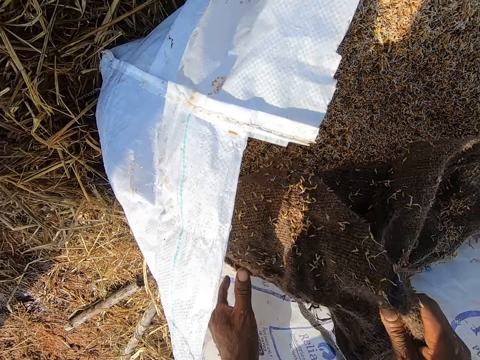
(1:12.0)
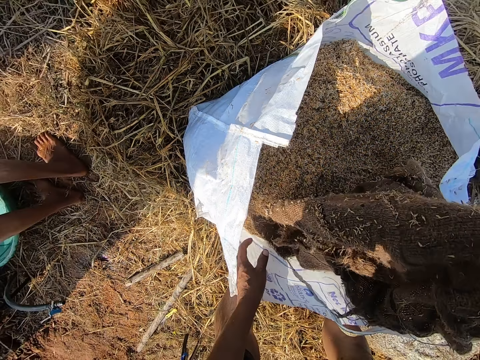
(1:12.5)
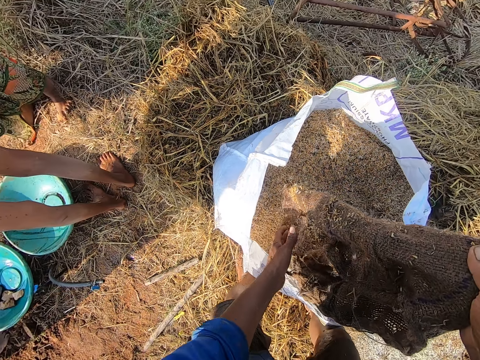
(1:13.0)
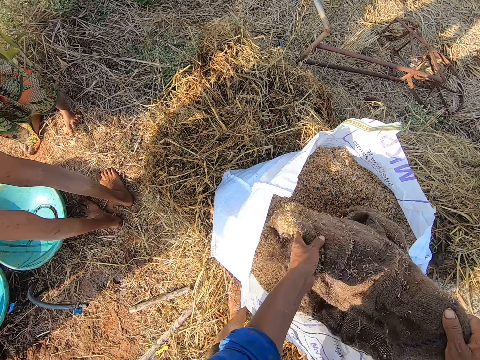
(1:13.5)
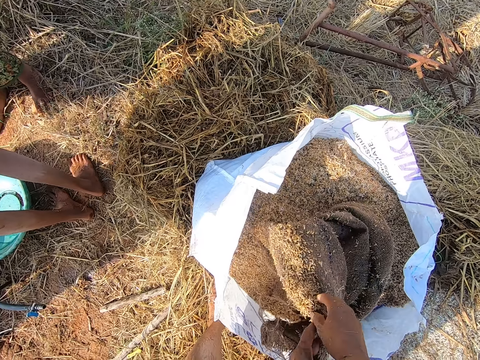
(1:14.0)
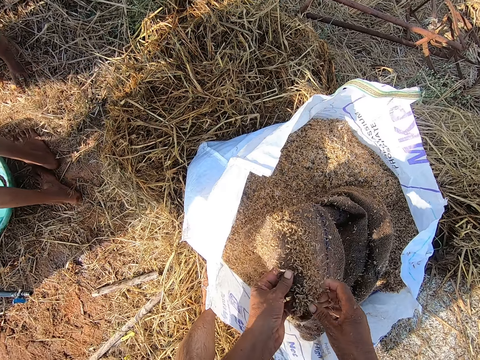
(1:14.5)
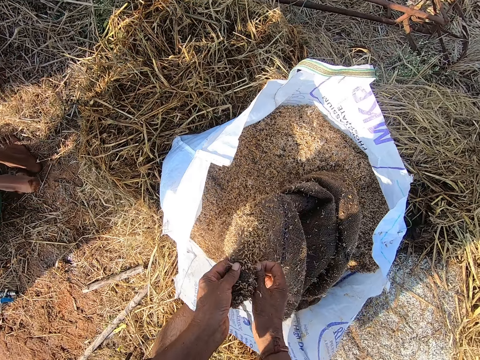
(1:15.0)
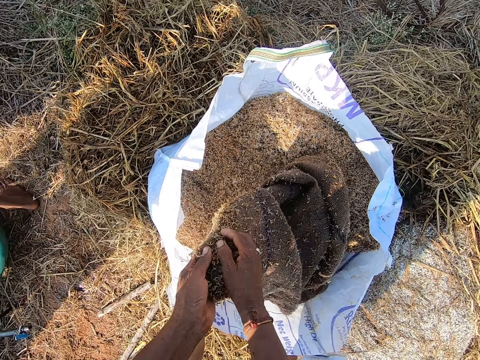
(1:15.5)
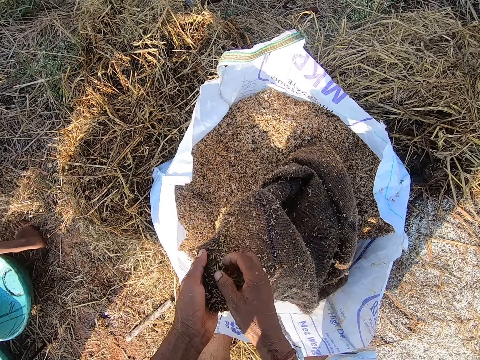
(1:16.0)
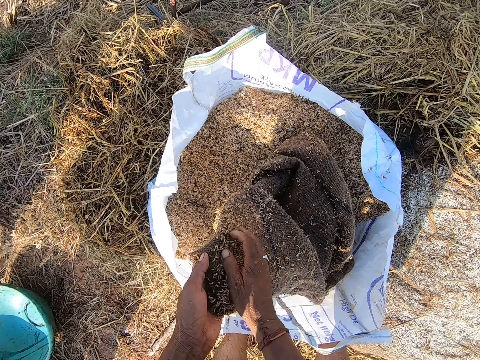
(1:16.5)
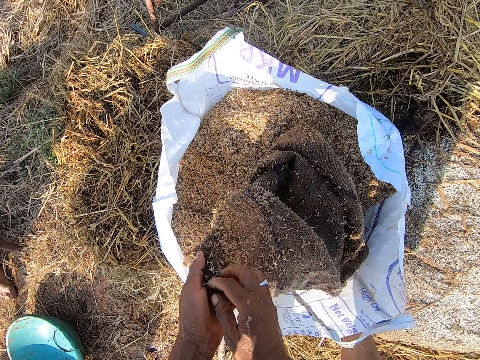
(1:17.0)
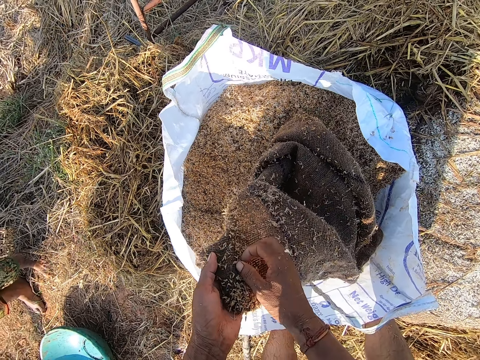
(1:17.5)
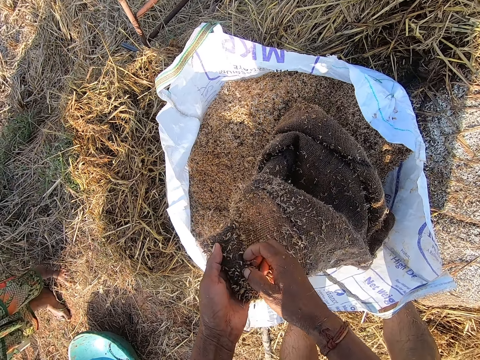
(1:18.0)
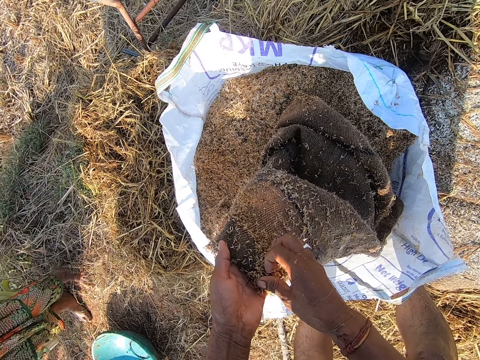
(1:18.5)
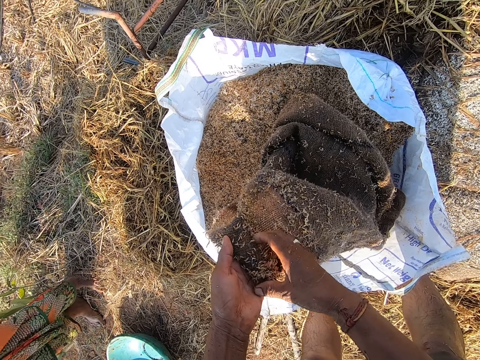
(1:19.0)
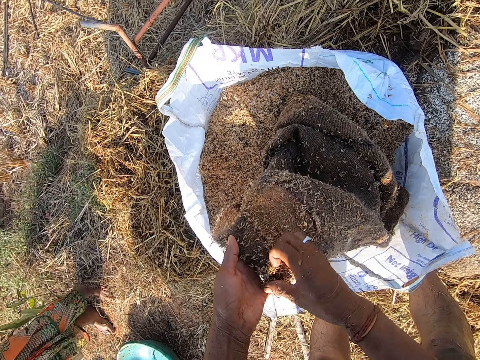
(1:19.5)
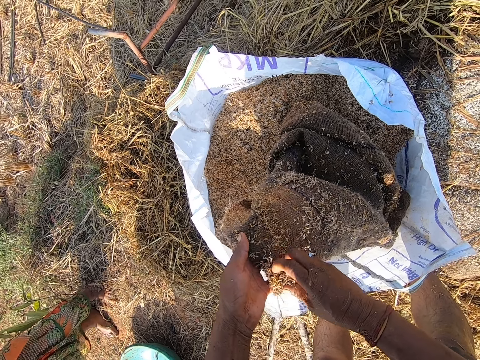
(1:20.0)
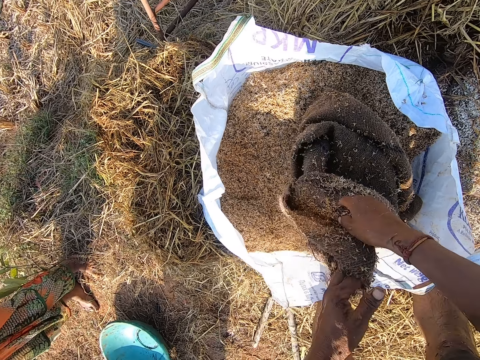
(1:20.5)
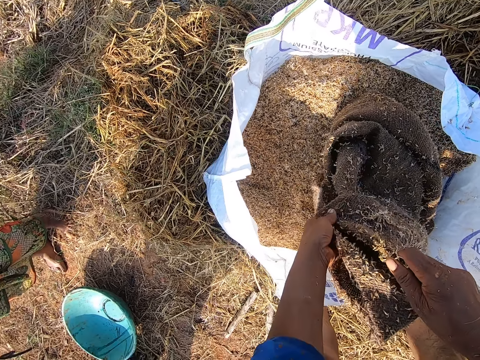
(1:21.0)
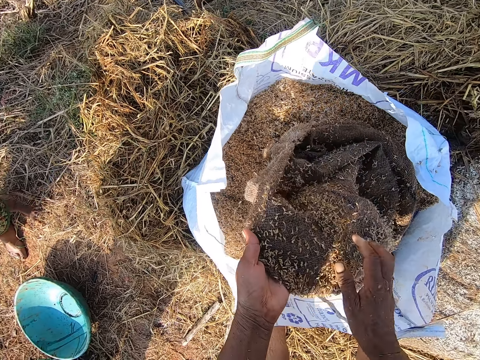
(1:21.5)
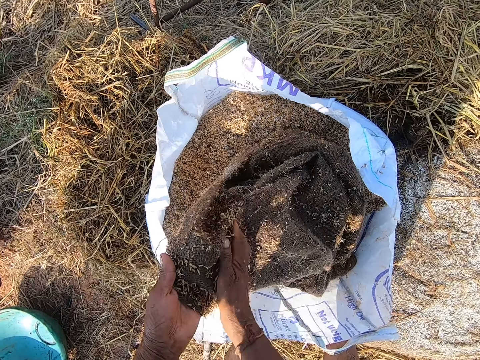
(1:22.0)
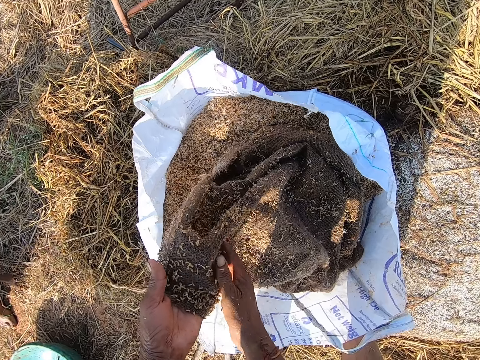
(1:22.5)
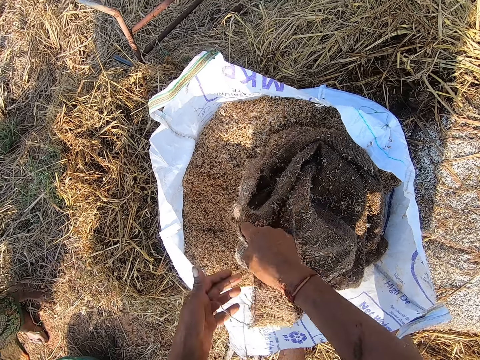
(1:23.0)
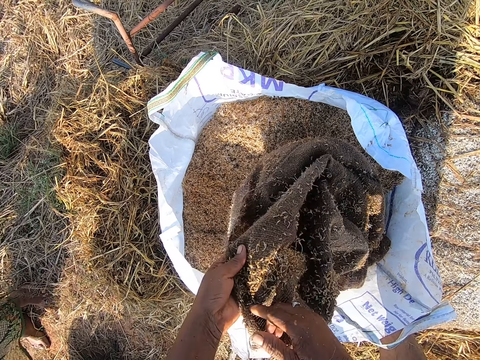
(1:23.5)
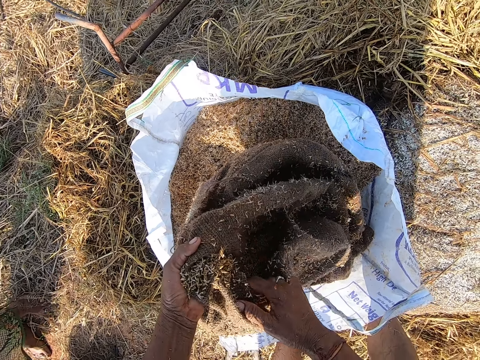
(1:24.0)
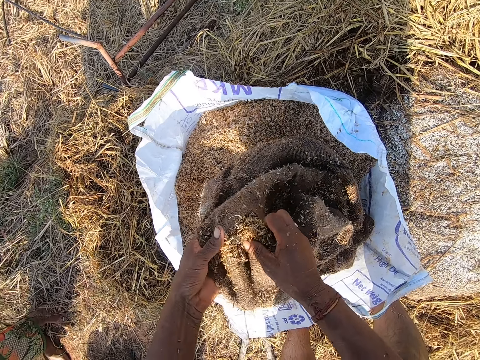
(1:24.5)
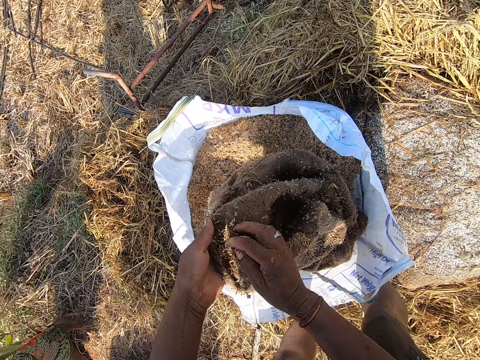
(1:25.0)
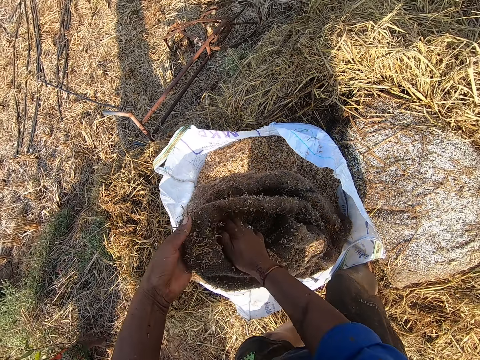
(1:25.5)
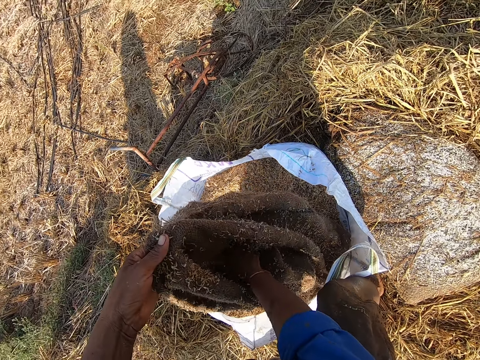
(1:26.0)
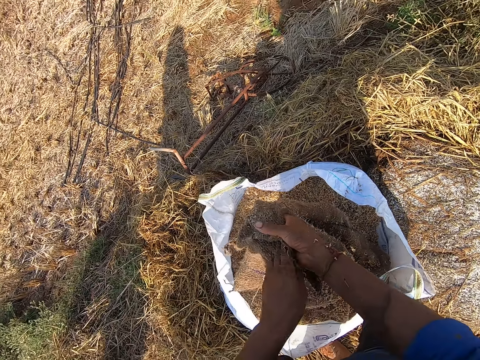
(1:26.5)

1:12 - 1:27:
The camera wearer turns the sack. They converse with the man and the woman. They clean the sack.

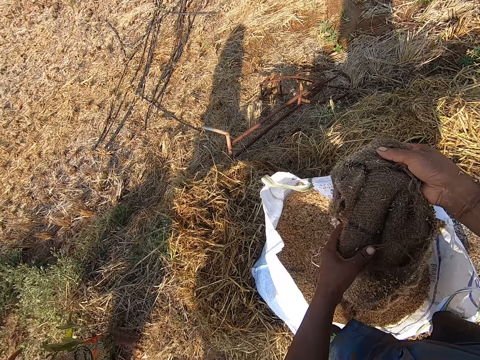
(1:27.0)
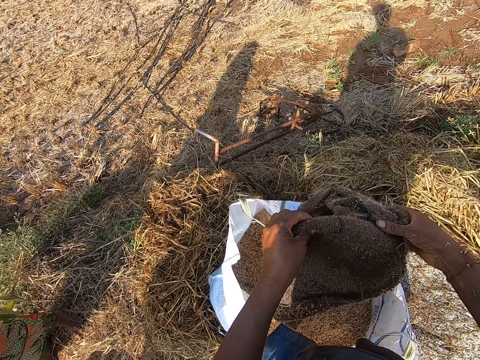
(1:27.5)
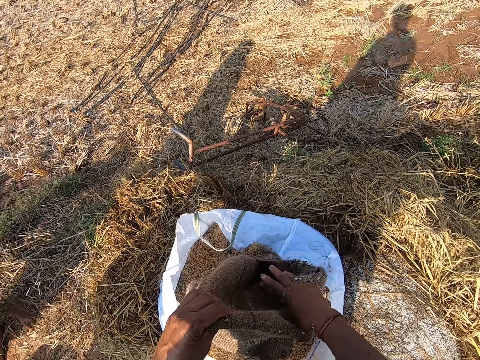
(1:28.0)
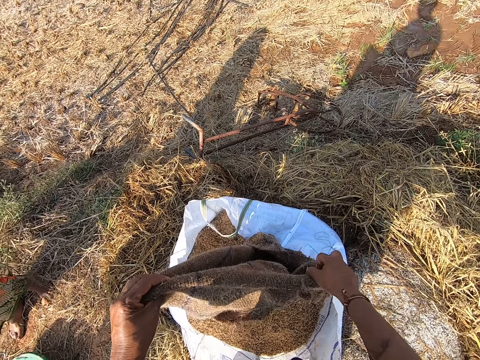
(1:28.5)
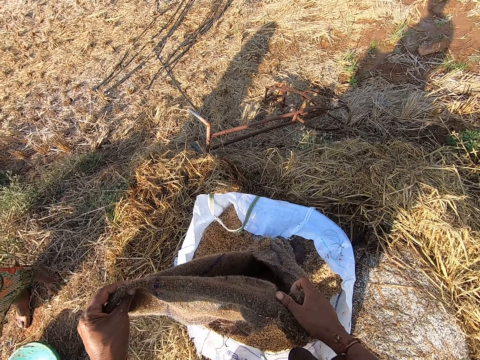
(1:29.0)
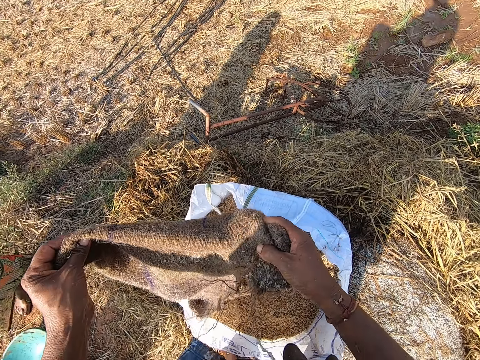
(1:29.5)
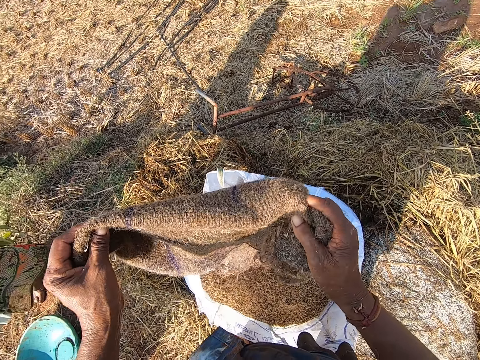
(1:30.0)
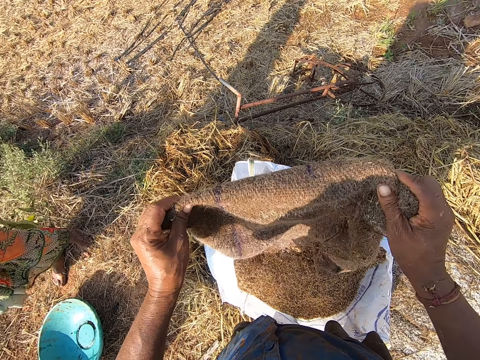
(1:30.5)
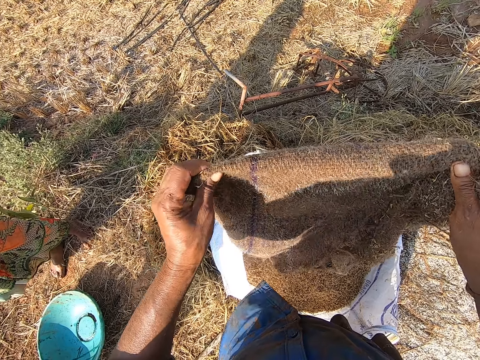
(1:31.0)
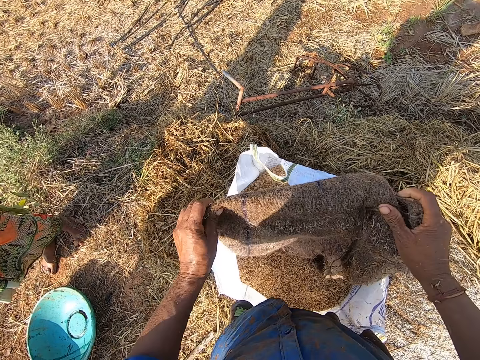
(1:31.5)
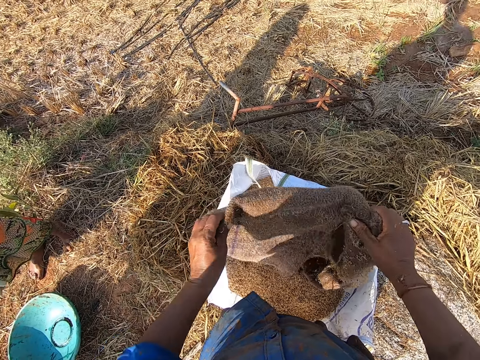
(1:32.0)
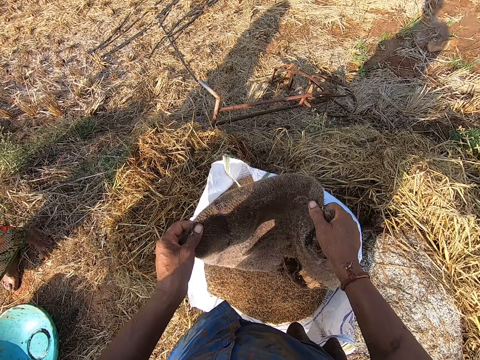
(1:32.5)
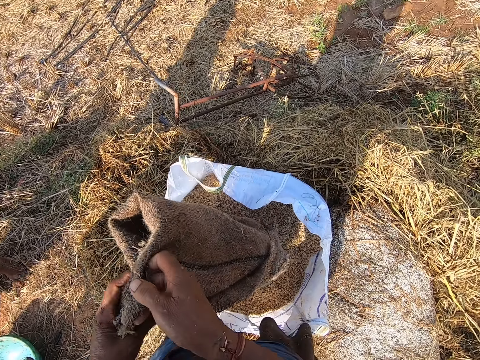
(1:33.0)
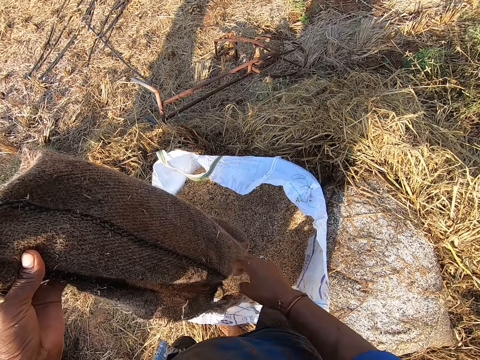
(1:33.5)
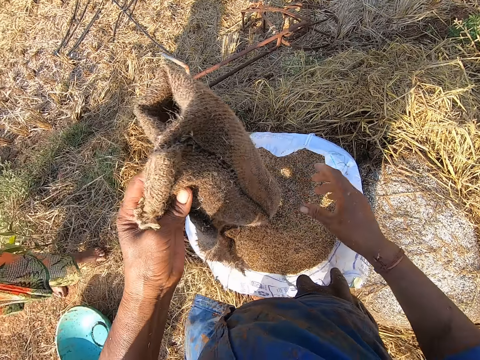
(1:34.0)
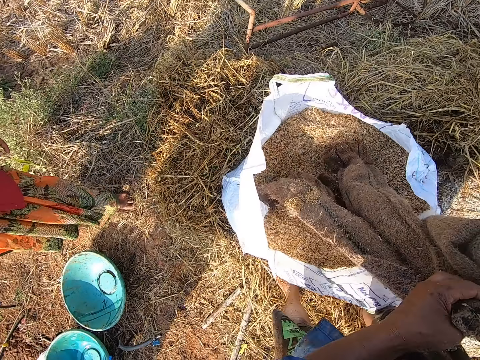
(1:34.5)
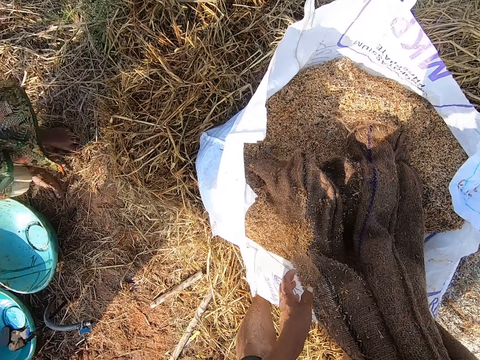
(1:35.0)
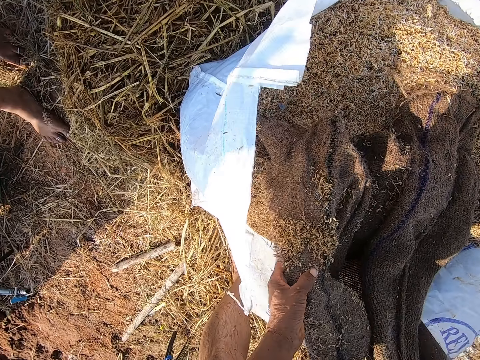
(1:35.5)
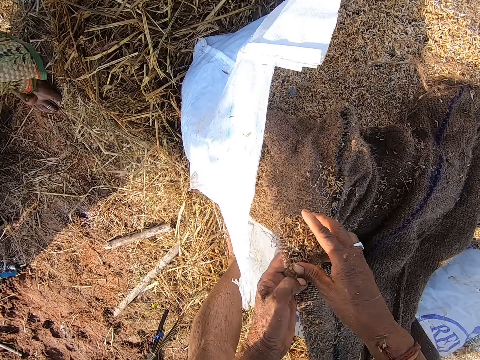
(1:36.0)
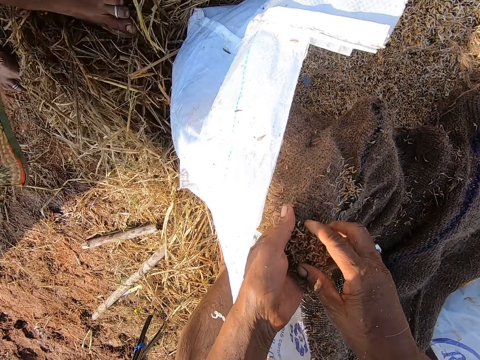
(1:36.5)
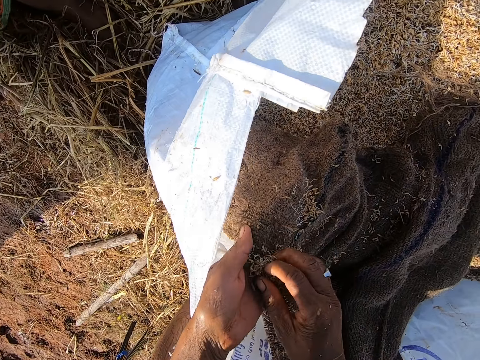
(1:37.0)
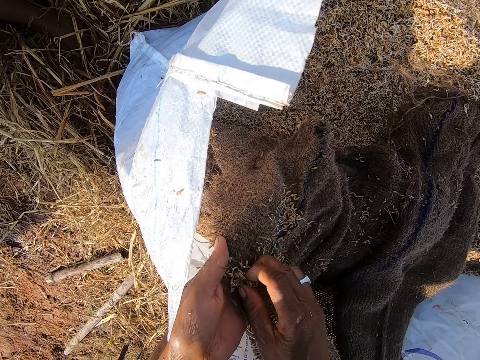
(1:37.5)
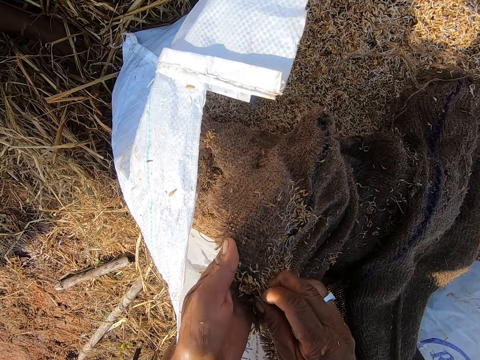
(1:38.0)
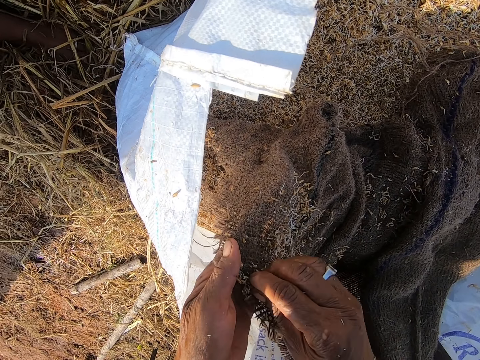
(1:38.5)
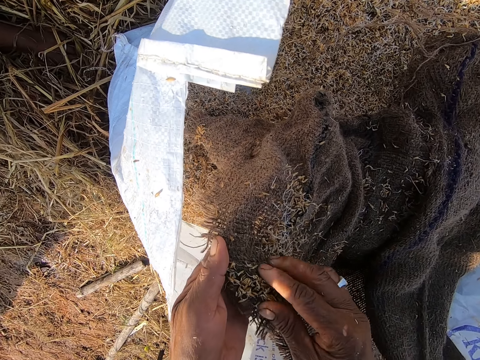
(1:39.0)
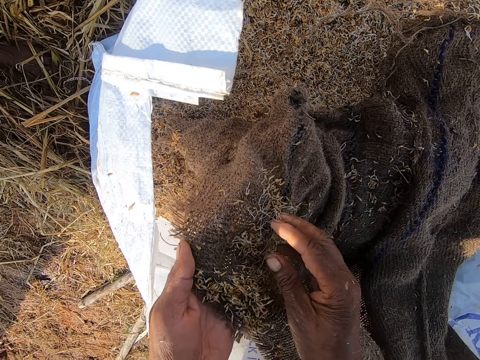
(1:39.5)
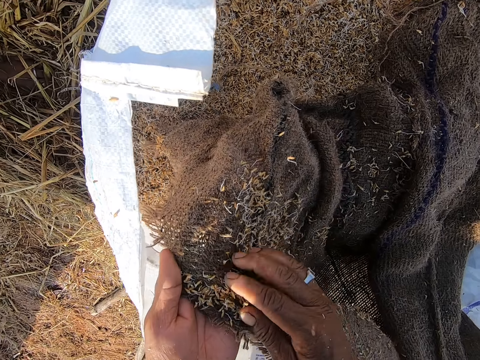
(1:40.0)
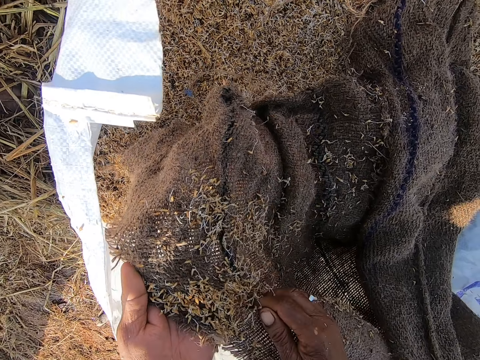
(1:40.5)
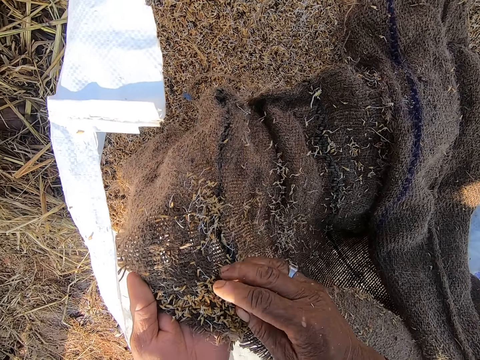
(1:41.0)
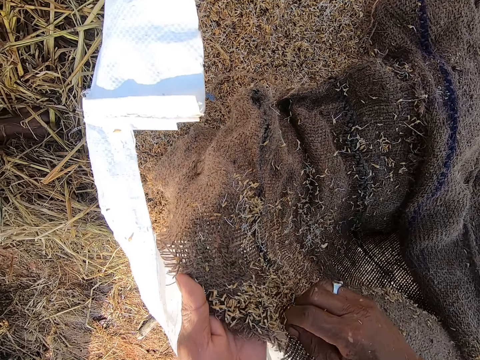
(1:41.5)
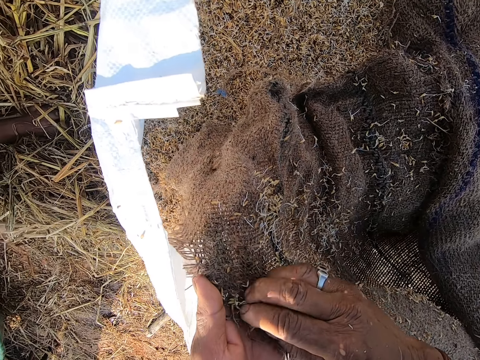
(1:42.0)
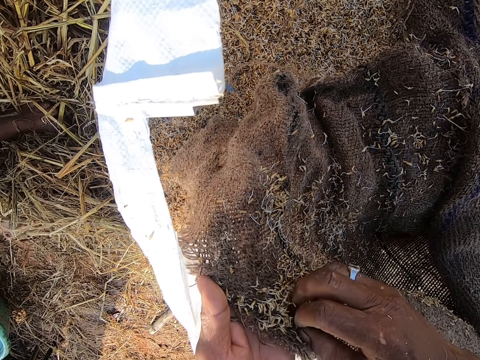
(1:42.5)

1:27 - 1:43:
The camera wearer cleans.
